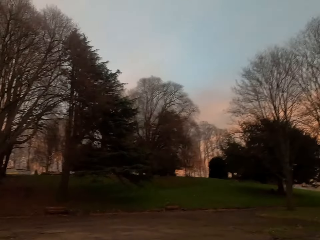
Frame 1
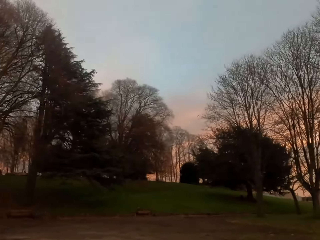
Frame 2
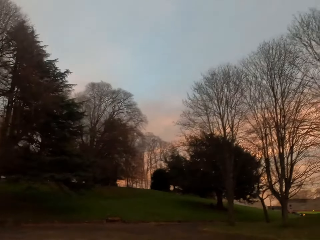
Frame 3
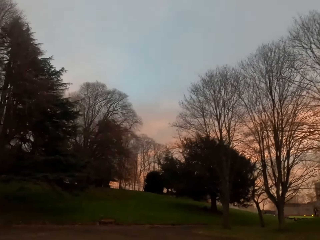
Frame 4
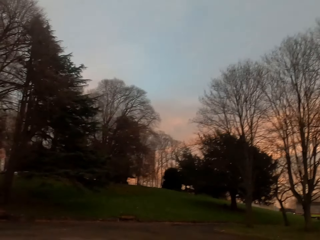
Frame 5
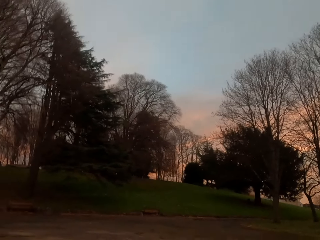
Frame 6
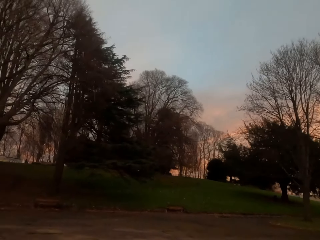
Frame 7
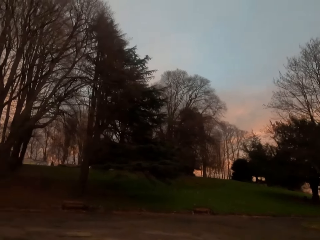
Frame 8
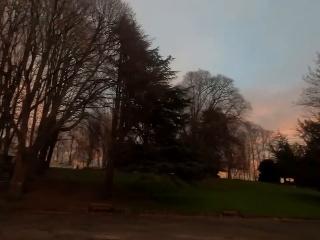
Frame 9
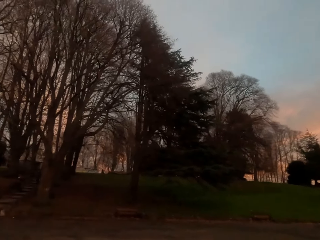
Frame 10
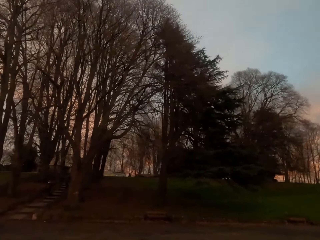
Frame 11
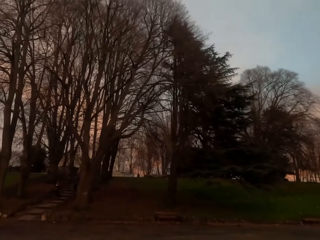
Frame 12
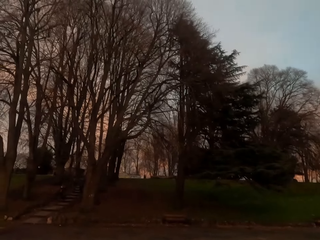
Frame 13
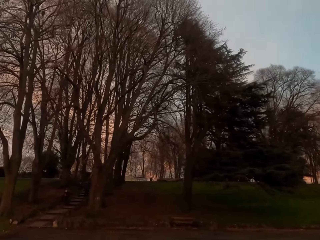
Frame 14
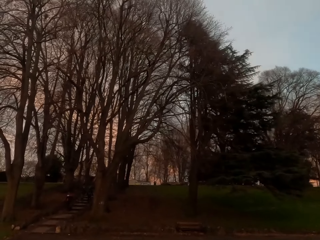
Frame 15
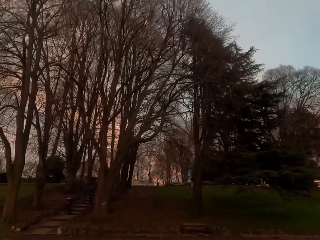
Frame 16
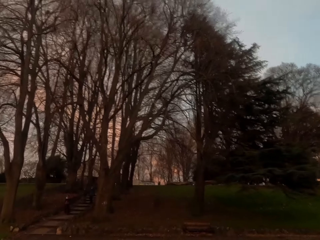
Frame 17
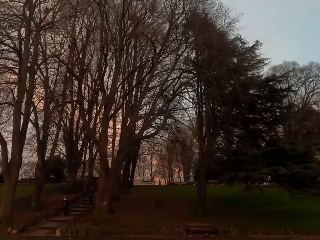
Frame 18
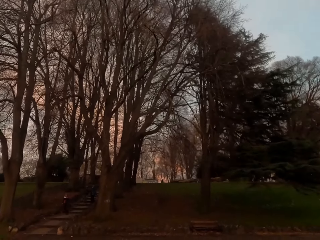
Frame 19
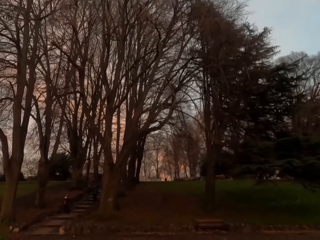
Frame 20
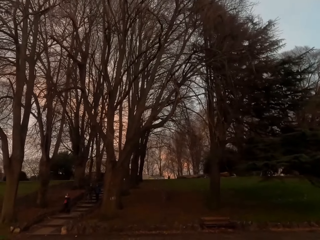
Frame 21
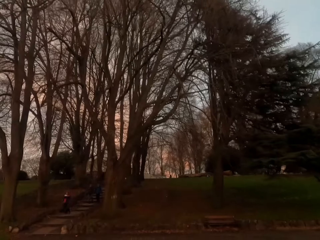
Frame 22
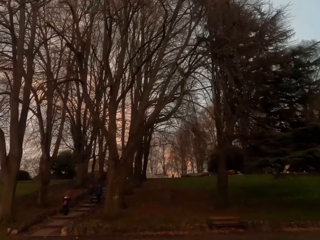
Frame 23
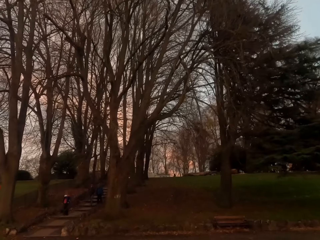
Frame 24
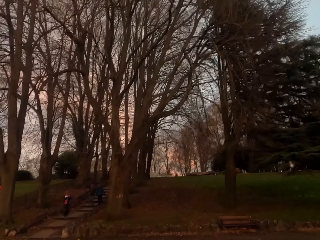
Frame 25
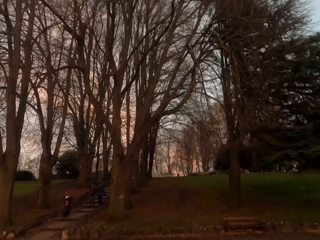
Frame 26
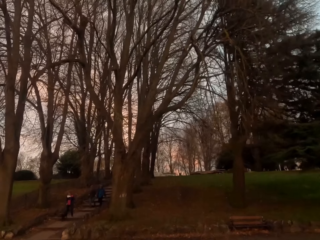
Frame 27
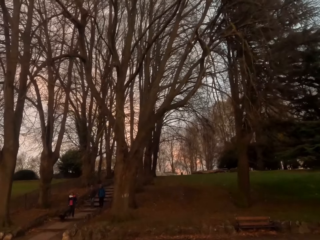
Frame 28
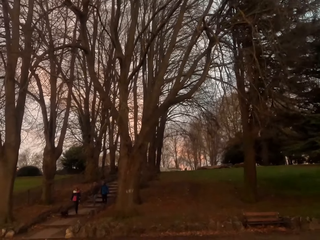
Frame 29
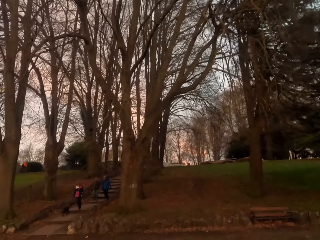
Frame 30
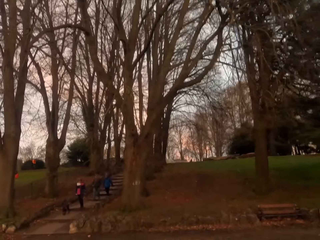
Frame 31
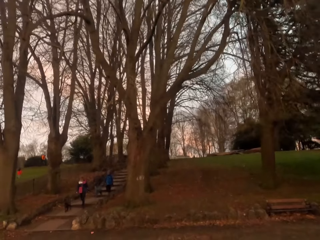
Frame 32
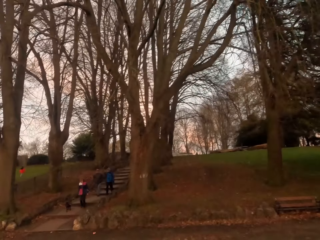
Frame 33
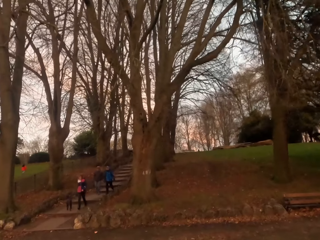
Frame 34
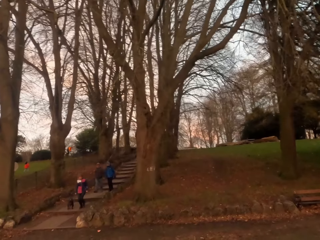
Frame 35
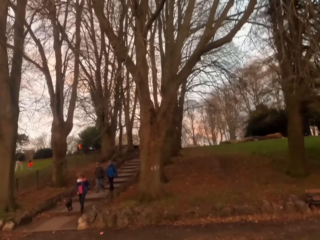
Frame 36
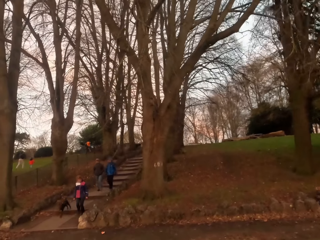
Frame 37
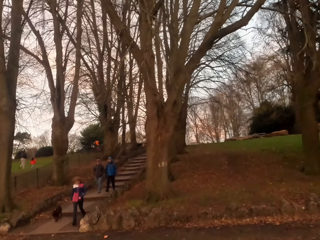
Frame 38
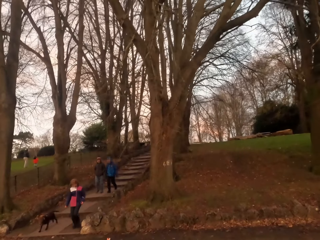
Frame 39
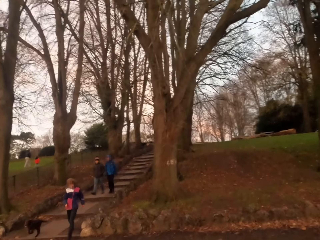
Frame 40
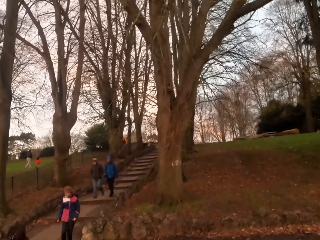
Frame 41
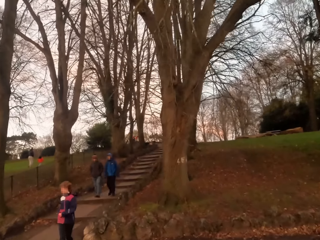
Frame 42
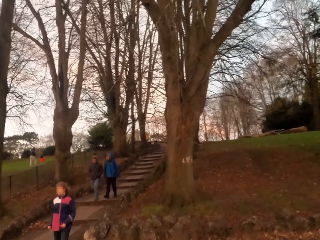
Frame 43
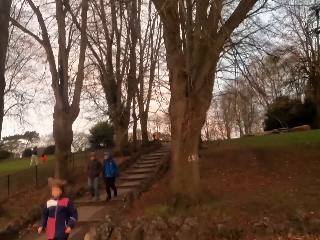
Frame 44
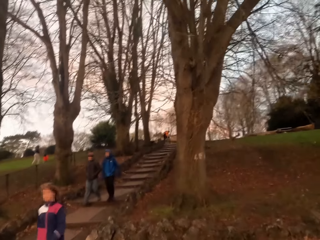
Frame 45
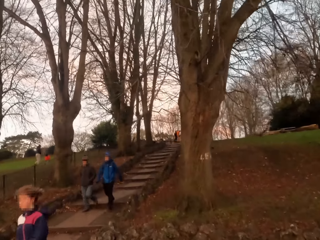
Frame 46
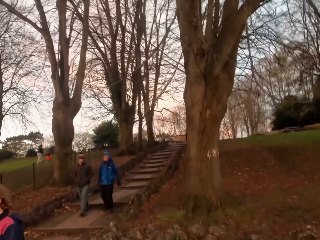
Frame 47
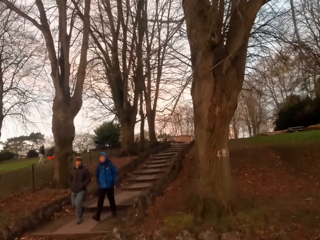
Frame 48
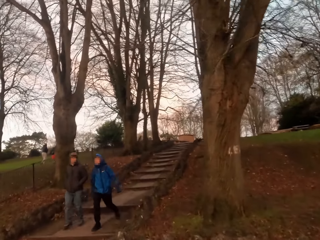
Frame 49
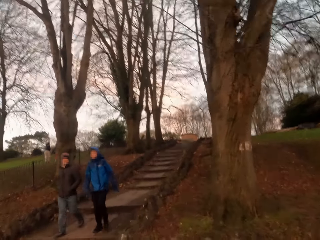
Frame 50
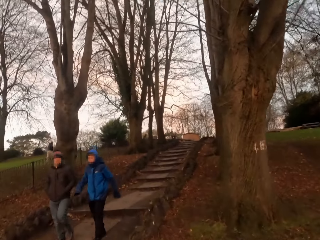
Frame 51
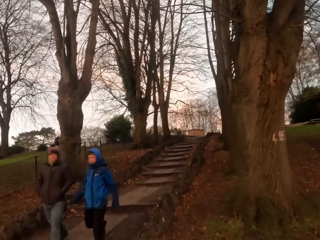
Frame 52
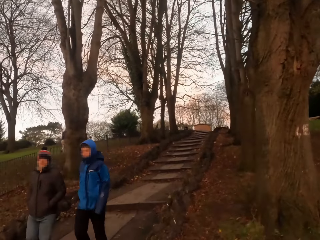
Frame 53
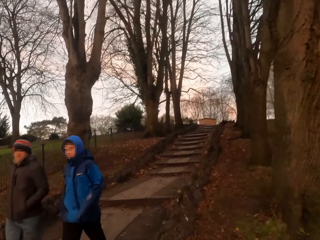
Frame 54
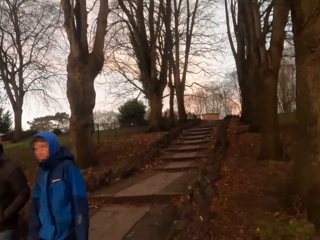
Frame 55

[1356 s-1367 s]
The camera wearer jogs on the stairs. A man walks past the camera wearer.

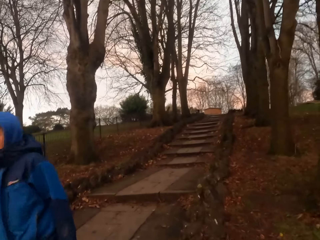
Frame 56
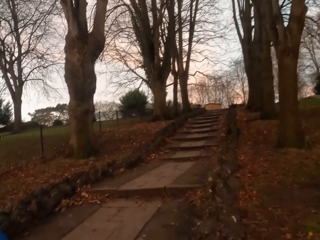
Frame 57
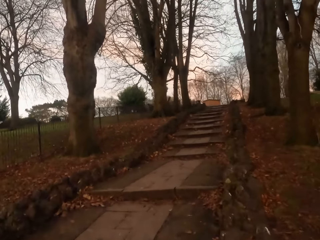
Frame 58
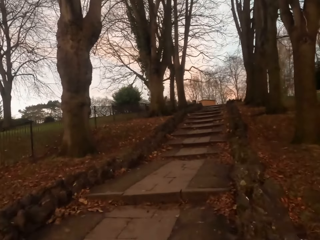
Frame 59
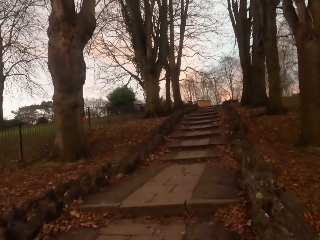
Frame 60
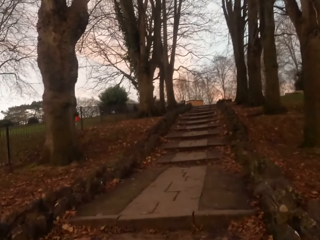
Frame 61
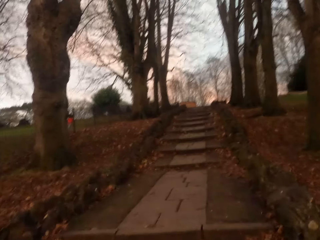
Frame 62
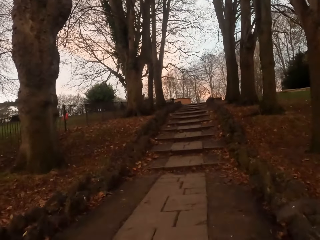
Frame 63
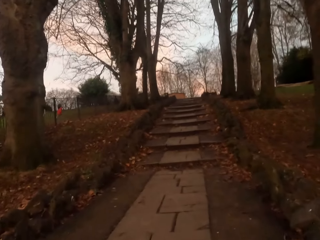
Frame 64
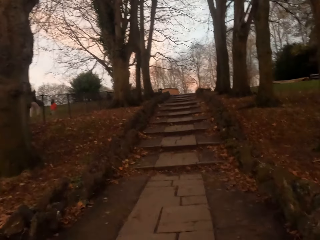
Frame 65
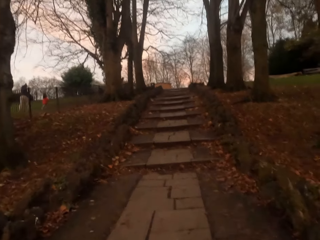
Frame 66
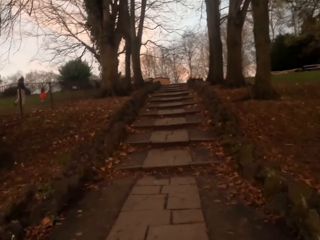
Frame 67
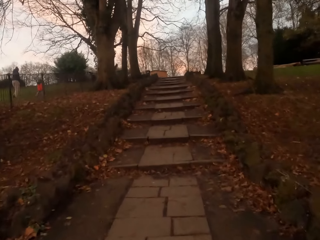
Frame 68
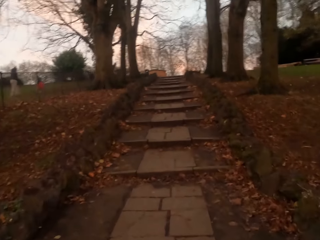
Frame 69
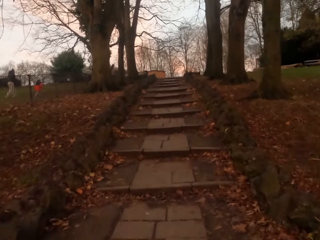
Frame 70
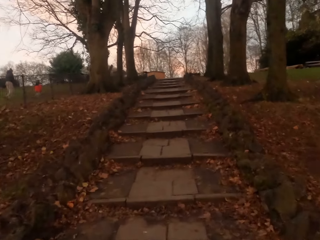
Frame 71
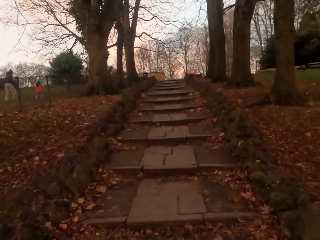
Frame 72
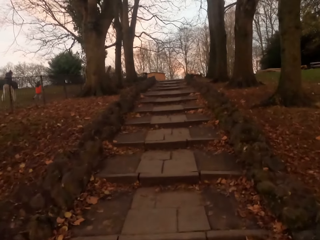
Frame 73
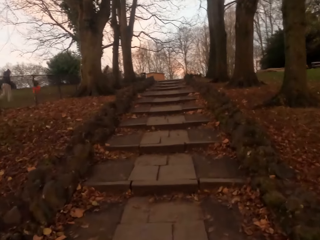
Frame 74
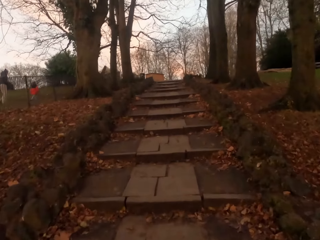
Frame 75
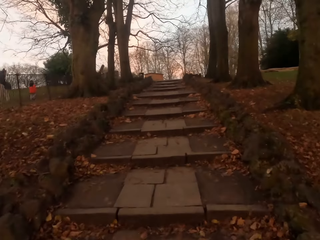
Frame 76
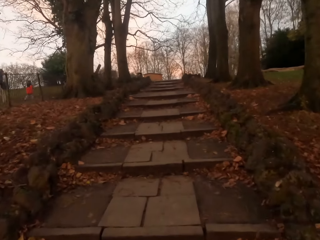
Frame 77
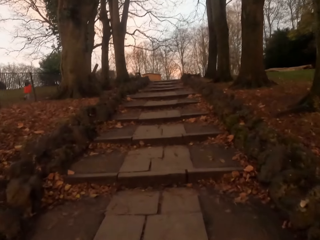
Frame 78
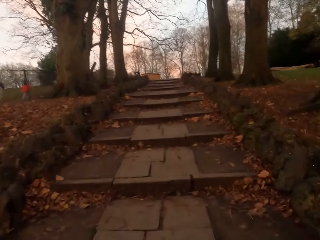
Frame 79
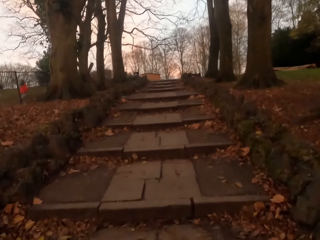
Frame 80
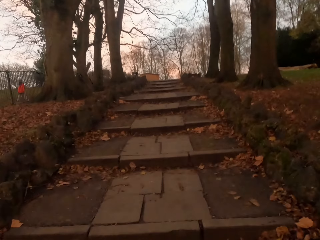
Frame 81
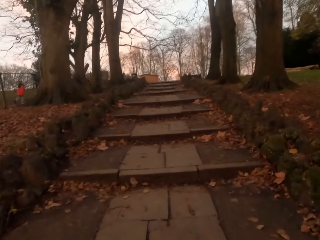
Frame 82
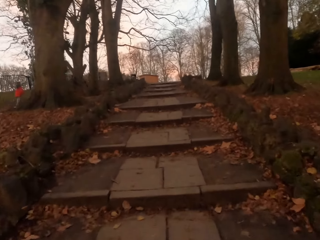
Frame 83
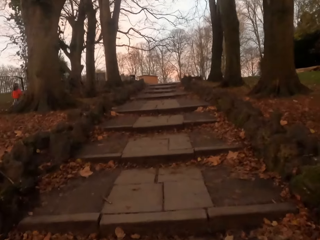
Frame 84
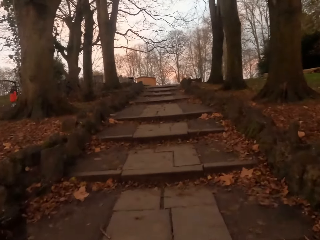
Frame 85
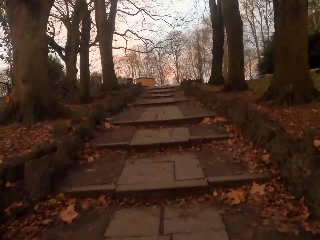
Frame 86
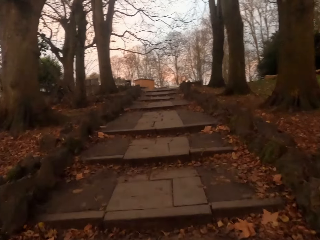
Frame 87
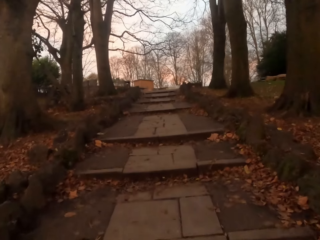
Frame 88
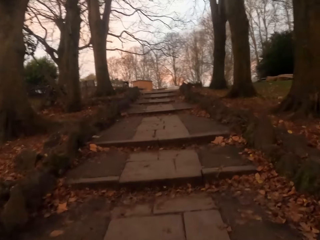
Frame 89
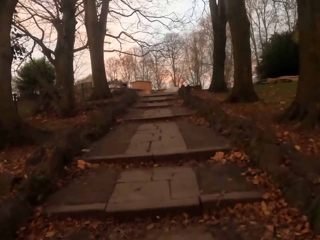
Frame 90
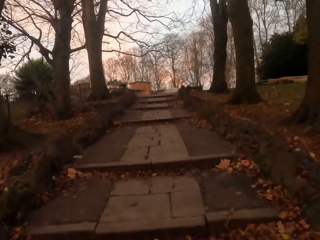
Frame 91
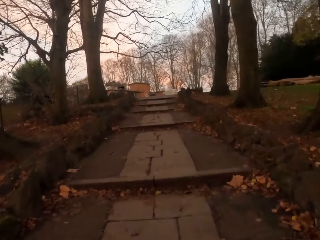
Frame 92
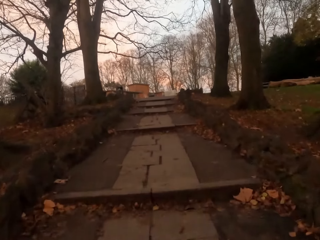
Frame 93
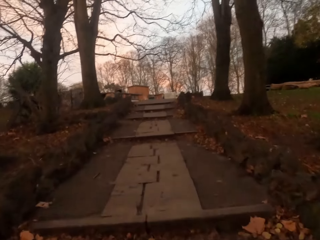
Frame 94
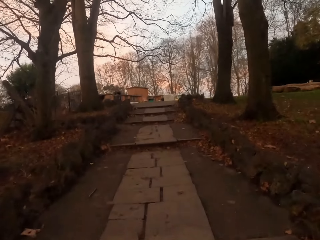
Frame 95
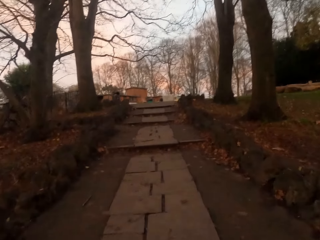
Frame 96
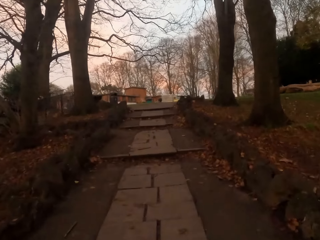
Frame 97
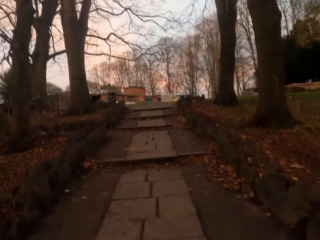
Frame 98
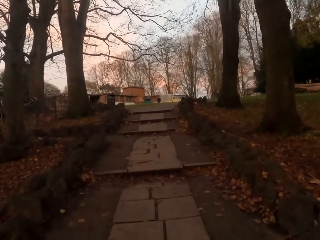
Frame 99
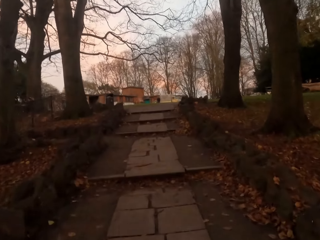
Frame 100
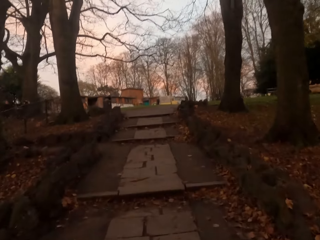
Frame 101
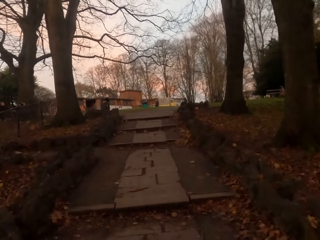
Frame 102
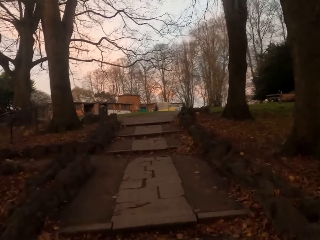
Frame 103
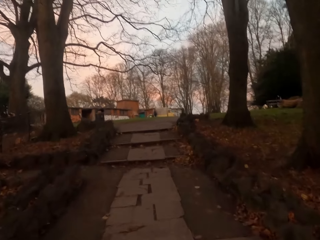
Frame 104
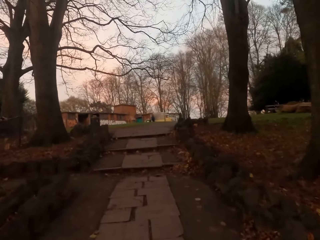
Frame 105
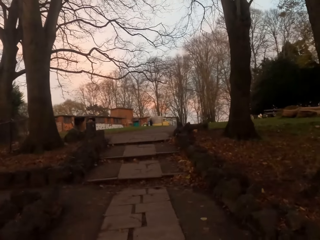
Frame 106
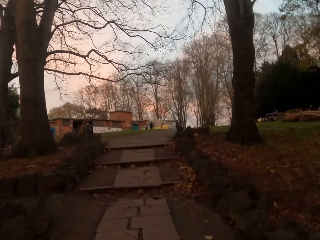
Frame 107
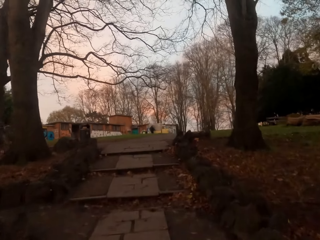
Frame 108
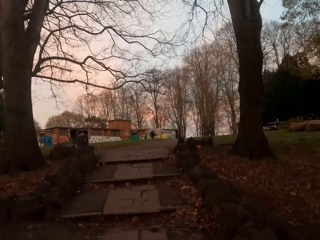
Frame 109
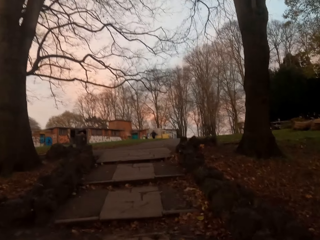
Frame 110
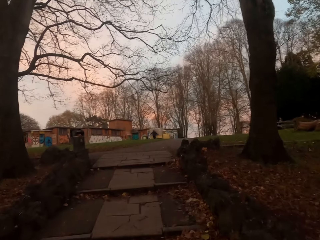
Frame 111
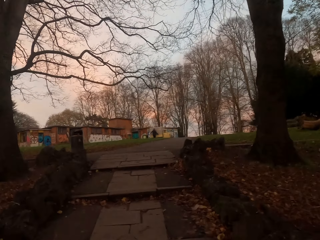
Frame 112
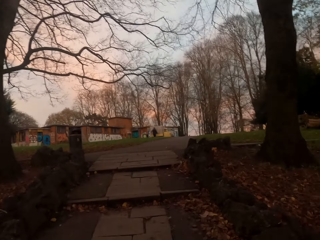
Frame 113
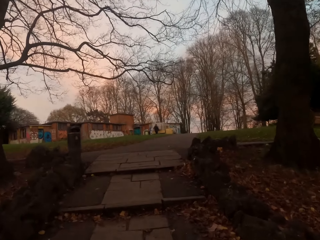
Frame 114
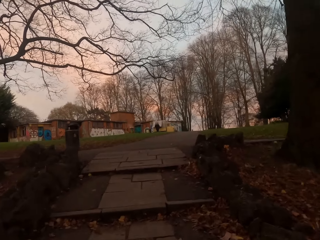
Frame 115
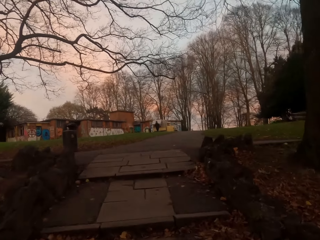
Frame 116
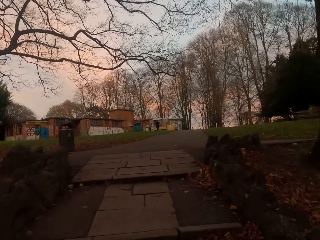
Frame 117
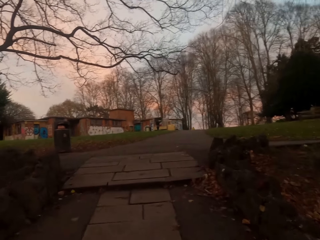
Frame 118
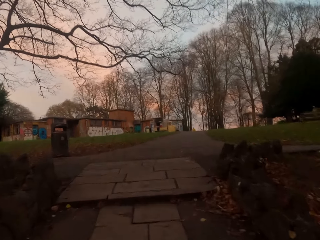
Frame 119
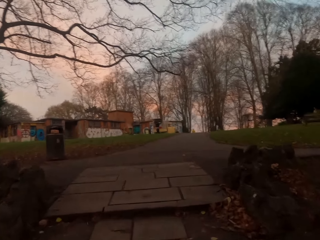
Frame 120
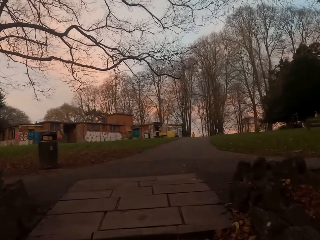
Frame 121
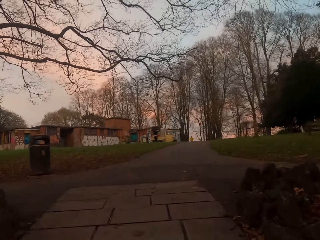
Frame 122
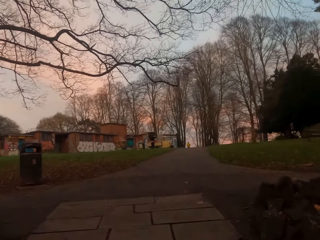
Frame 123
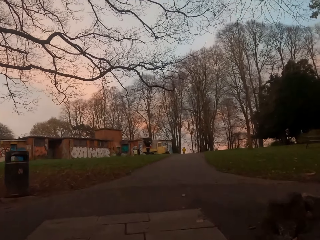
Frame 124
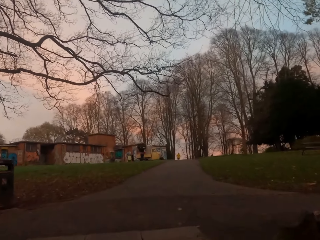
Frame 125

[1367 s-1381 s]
The camera wearer runs up a flight of stairs. They walk up the stairs.
